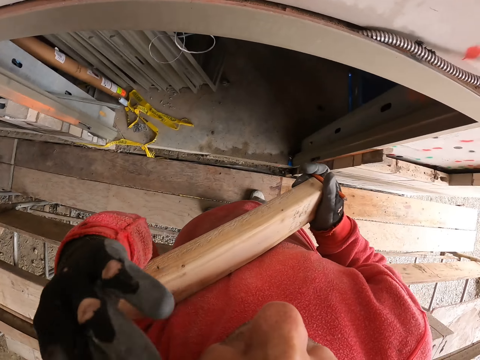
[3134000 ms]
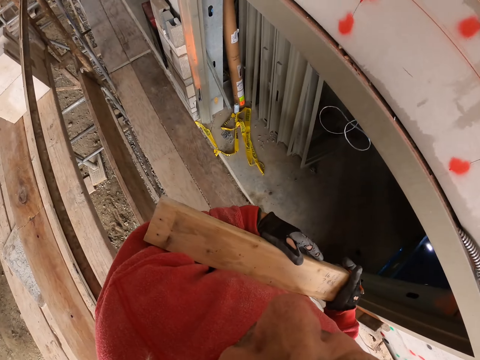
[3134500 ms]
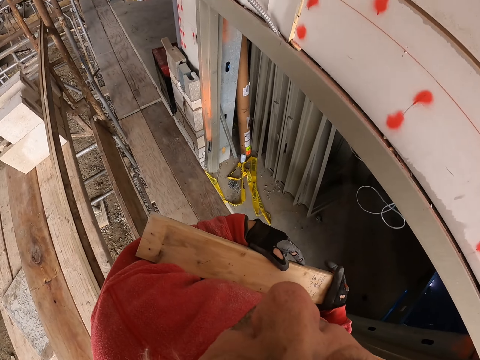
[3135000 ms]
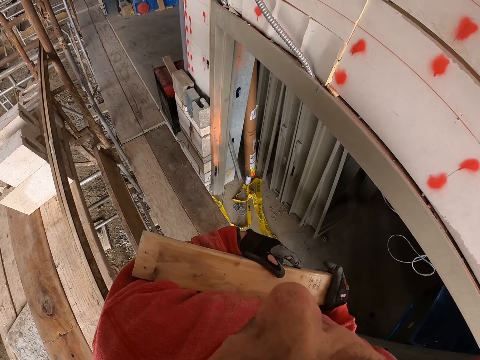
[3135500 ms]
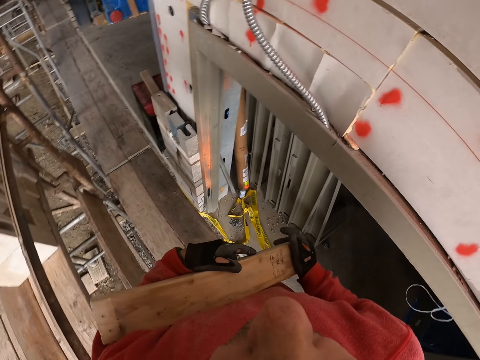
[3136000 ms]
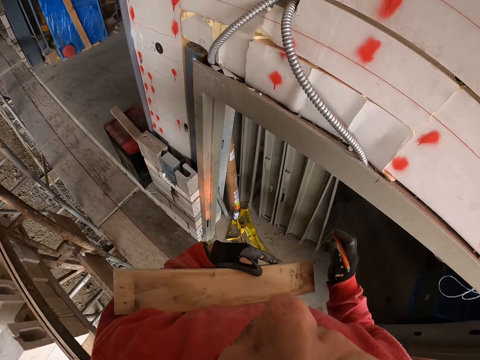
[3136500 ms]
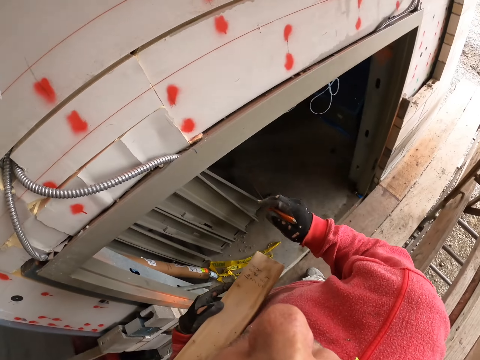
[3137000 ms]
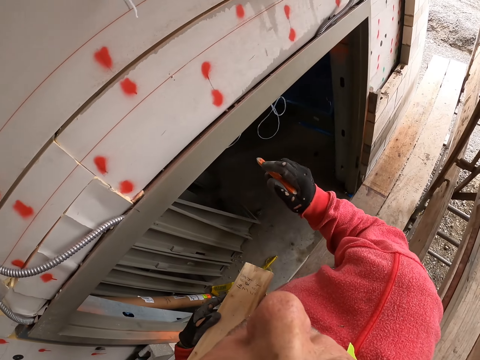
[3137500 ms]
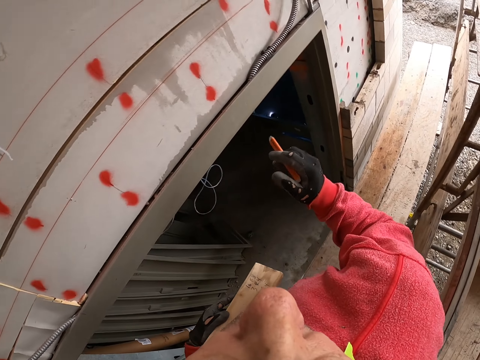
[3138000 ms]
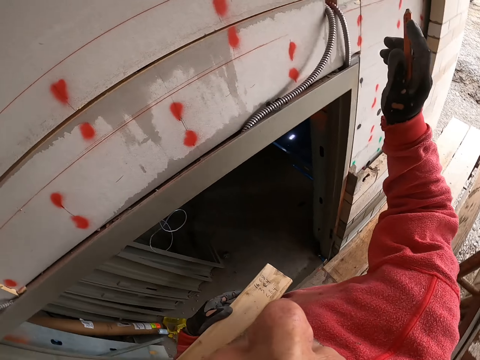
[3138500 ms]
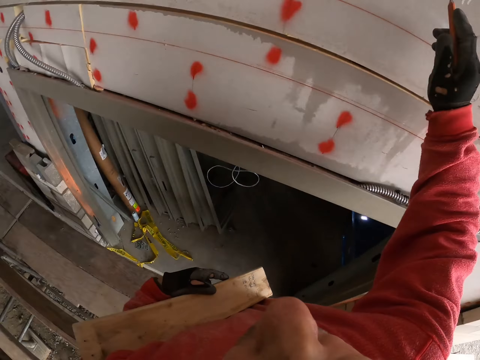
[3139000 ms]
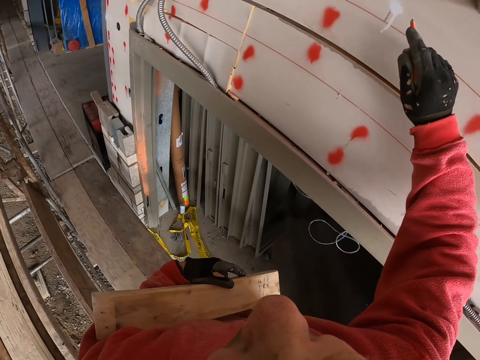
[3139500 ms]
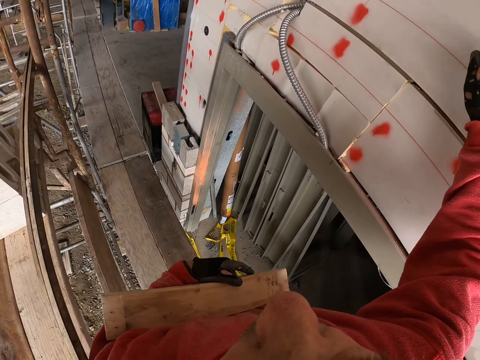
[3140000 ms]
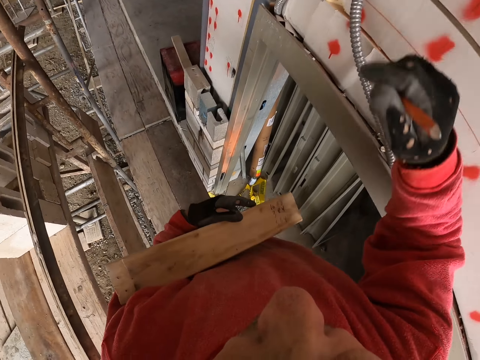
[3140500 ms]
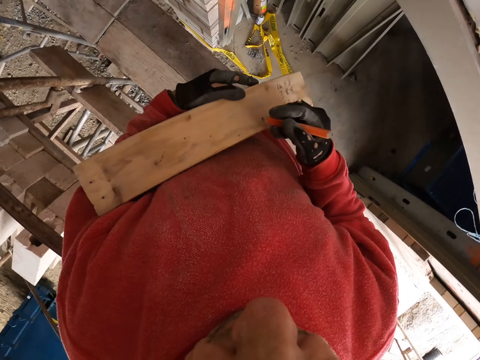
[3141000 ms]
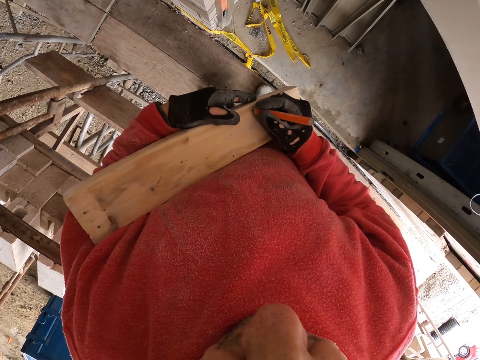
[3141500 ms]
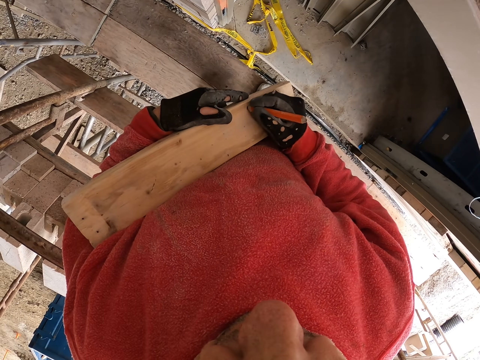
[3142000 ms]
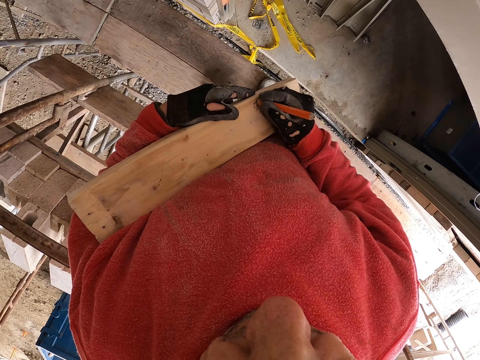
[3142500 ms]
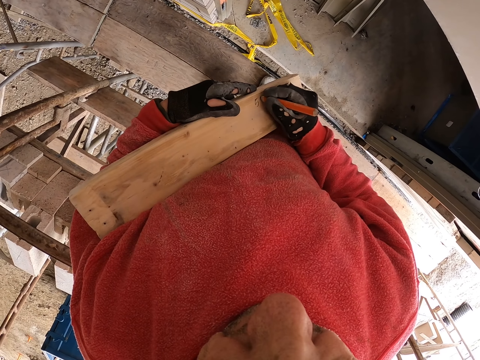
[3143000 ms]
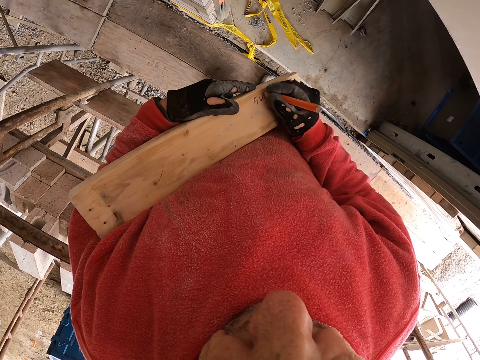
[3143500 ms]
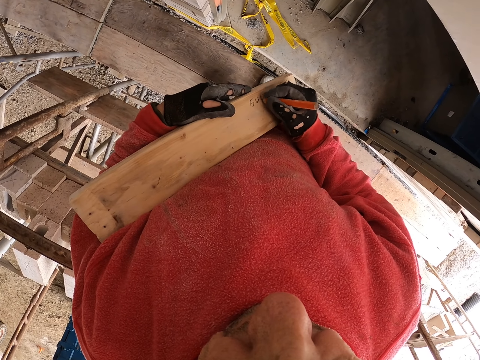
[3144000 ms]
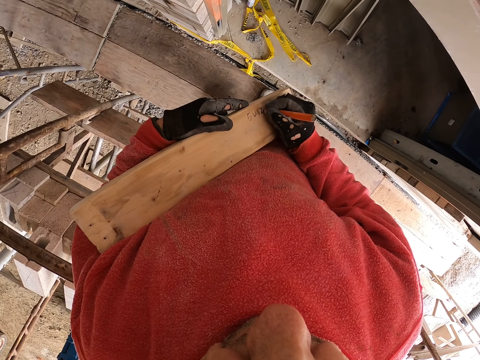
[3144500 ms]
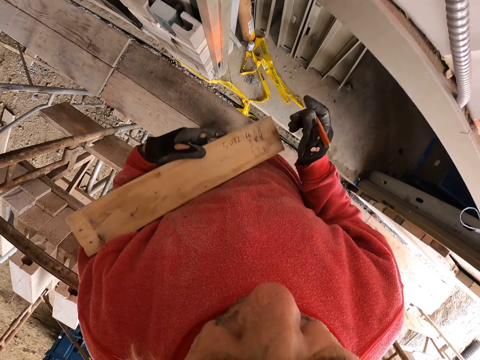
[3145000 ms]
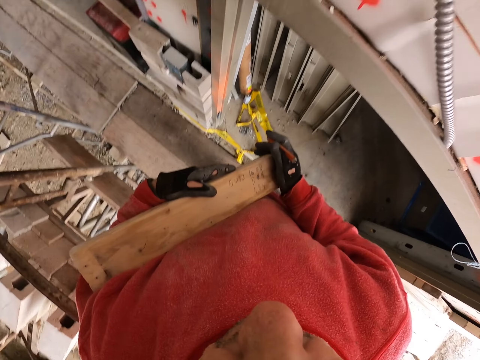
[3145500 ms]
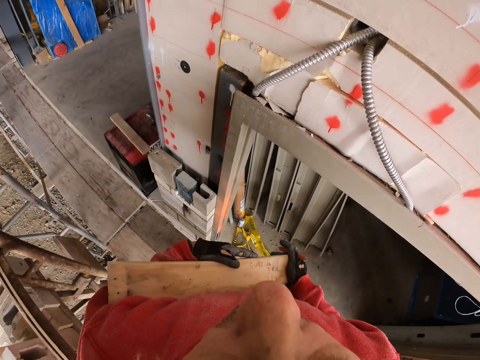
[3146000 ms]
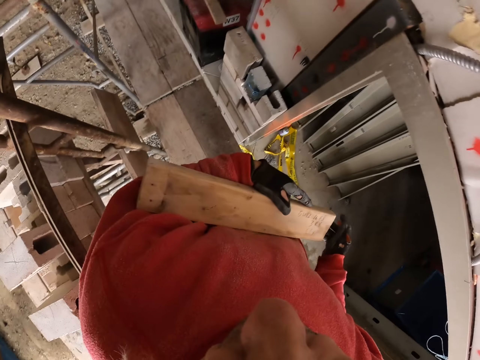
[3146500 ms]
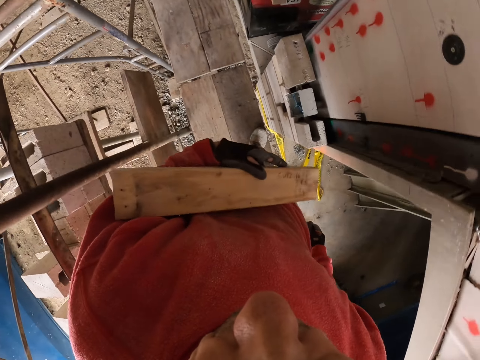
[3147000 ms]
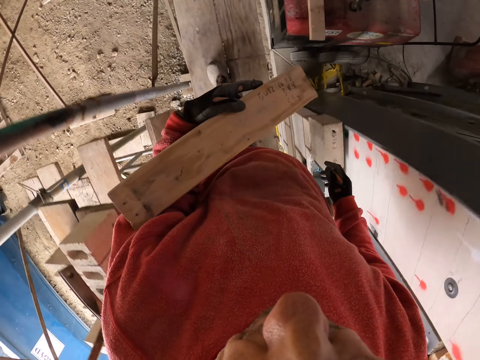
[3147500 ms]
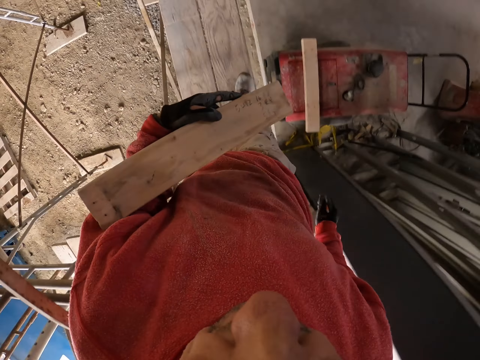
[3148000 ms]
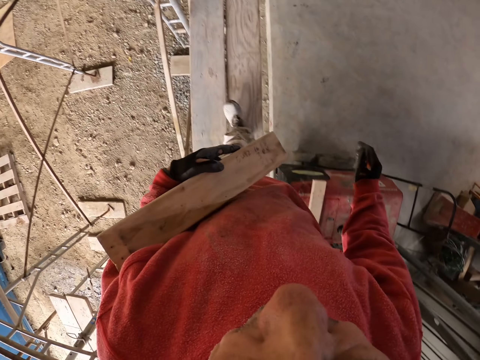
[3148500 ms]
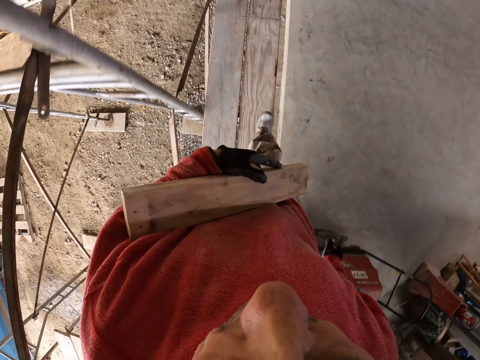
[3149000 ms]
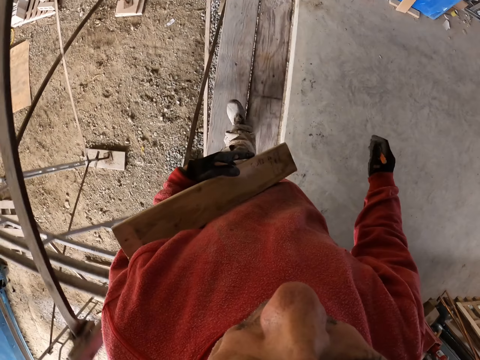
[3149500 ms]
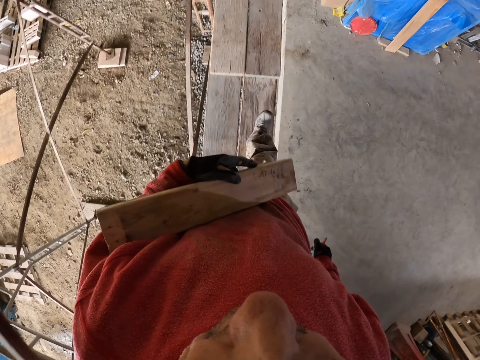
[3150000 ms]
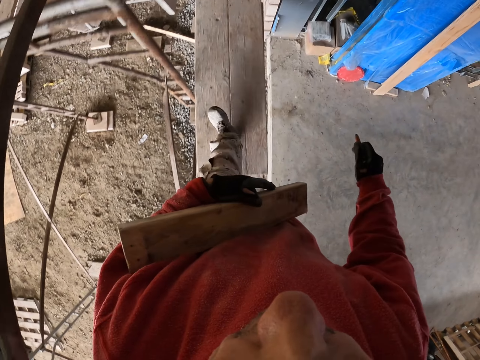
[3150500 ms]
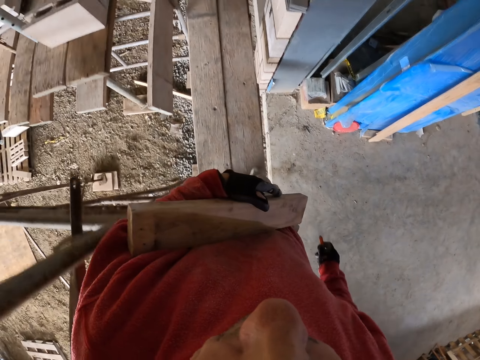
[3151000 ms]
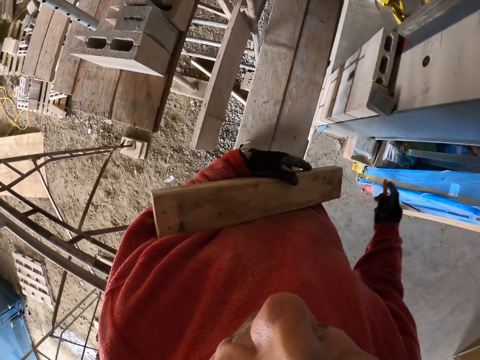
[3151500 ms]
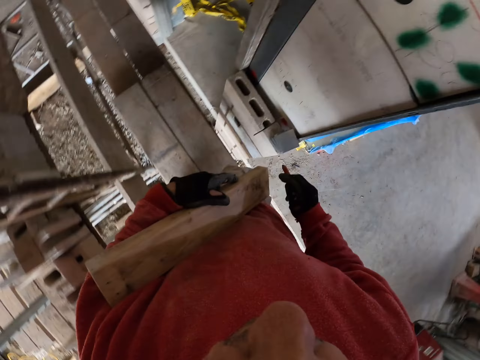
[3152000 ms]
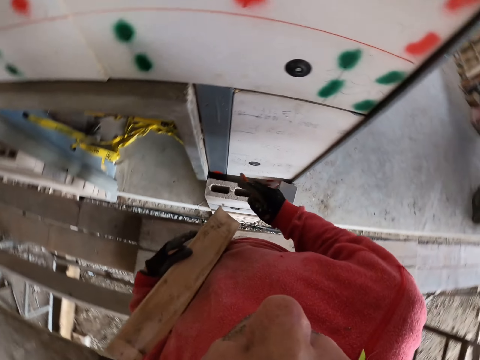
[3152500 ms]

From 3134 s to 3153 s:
The camera wearer raises the hand up. They raise the hand up again. They write on the wood. They walk in the construction site.

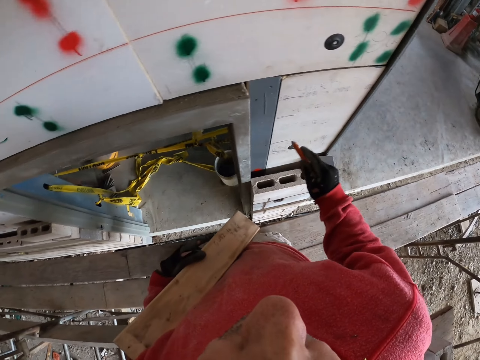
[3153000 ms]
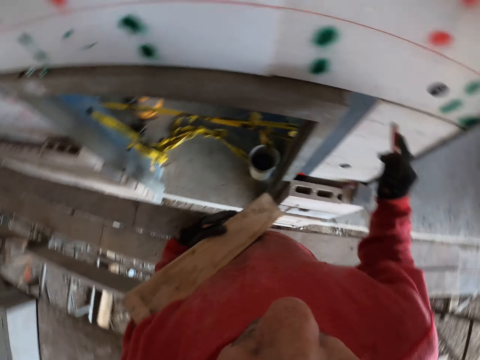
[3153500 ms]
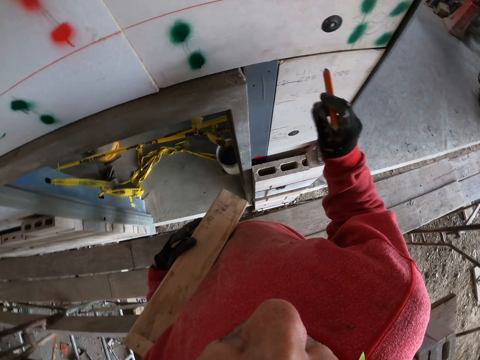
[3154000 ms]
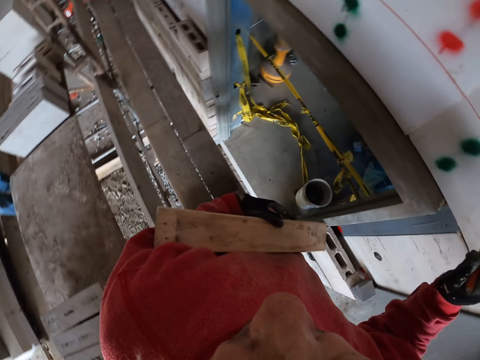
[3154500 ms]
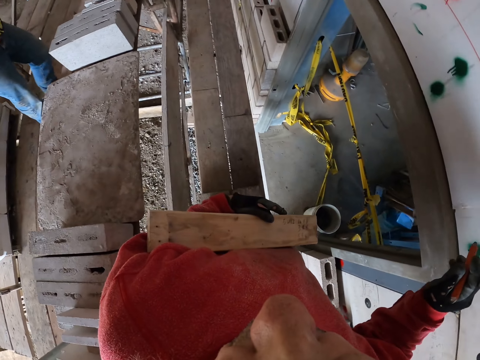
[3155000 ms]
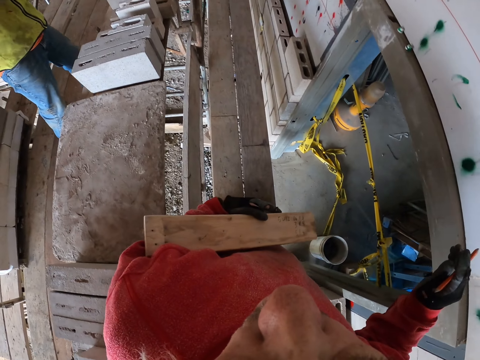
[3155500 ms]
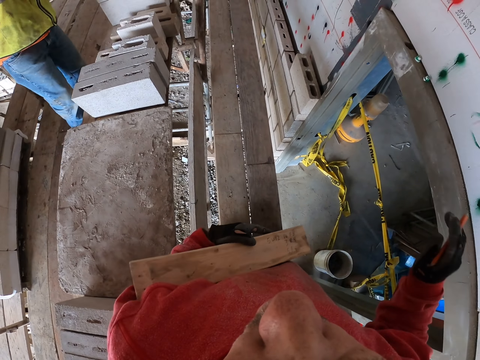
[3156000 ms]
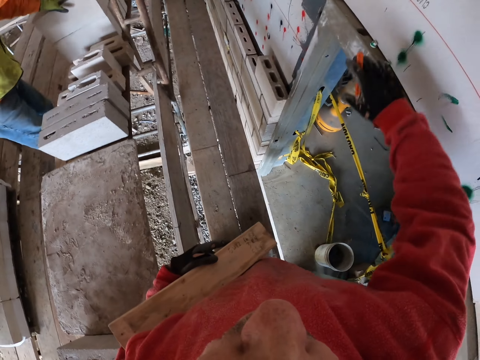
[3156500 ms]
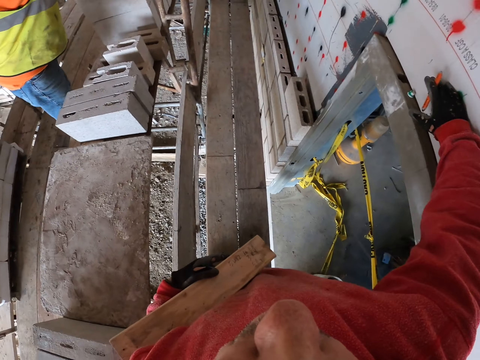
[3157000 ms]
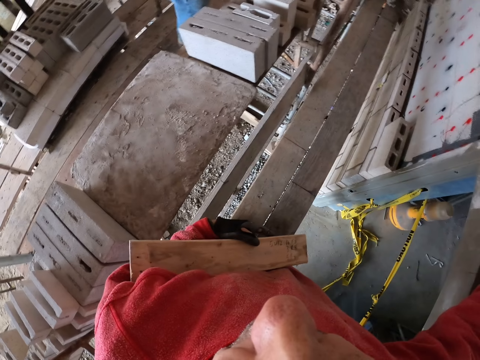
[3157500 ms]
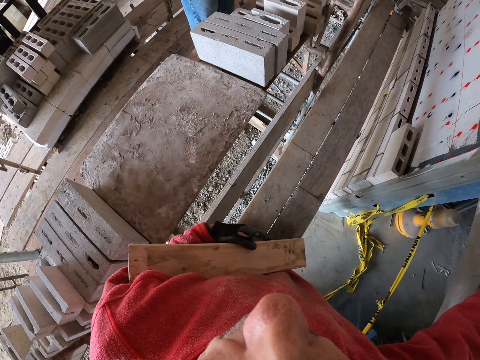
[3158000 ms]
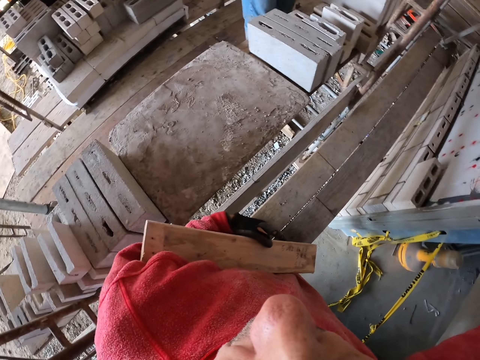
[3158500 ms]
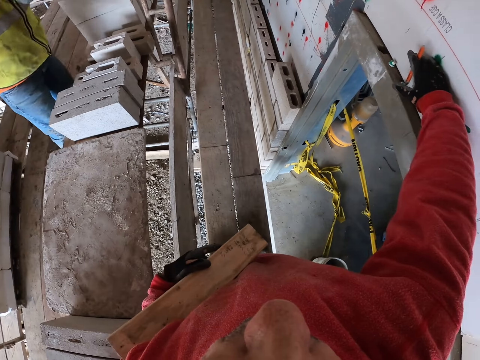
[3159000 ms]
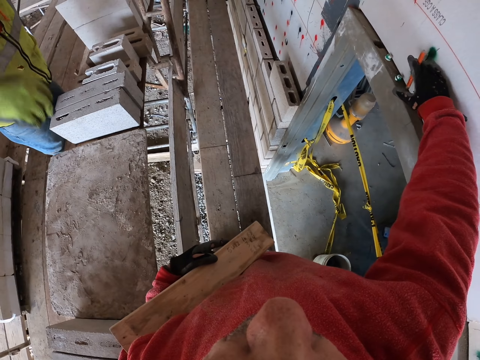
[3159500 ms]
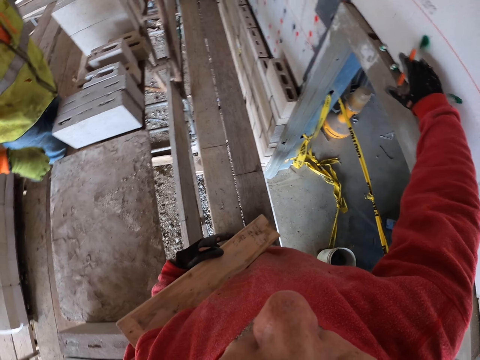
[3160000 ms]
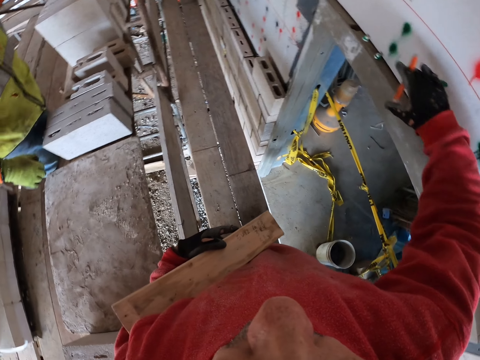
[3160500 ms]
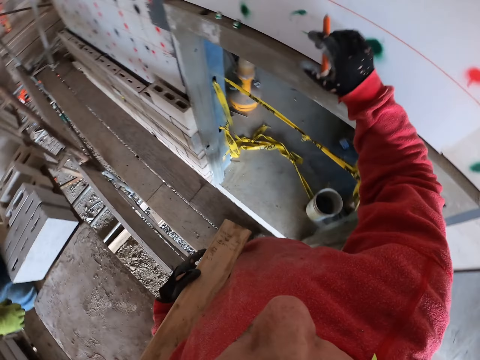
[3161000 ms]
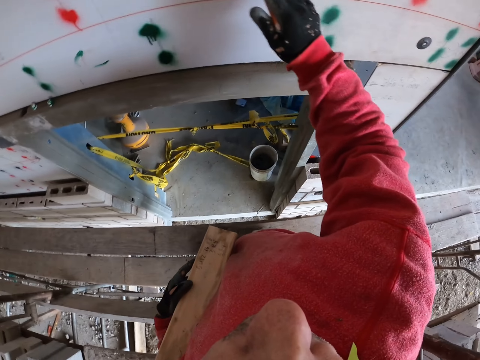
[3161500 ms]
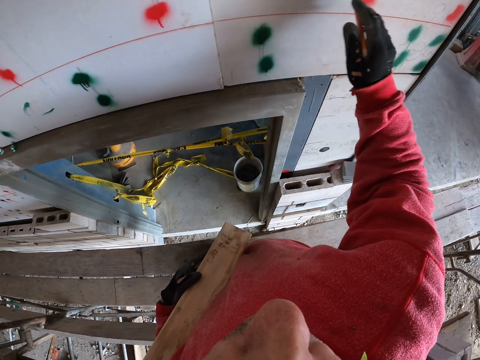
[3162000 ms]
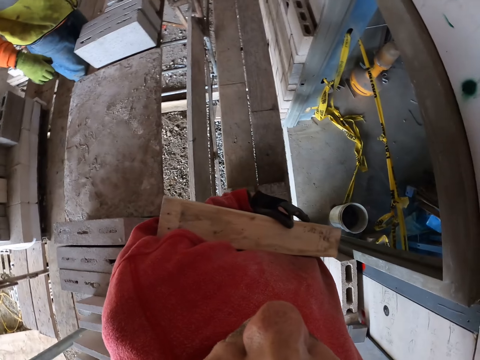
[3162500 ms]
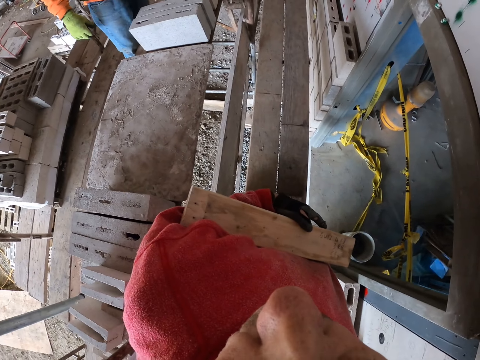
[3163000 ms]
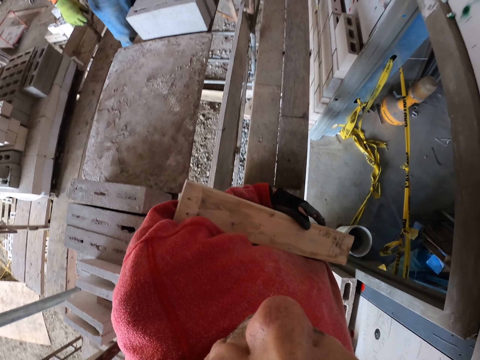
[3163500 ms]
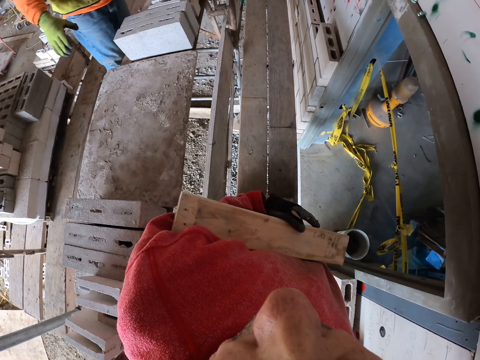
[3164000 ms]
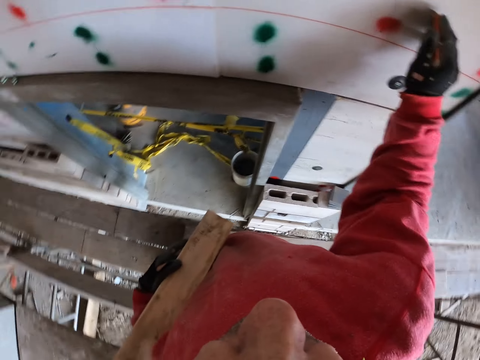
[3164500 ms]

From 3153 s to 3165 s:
The camera wearer marks on the wall. They raise the hand up.
